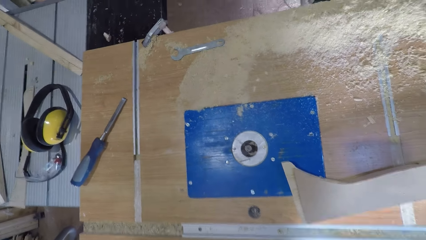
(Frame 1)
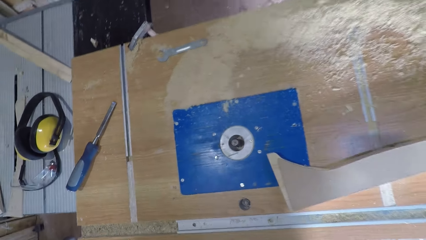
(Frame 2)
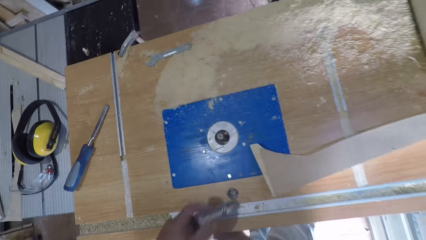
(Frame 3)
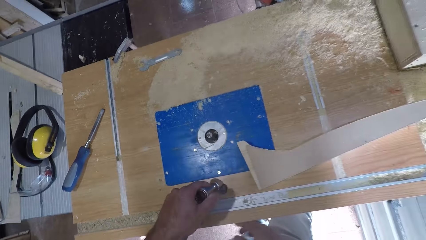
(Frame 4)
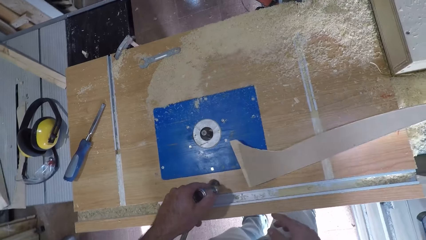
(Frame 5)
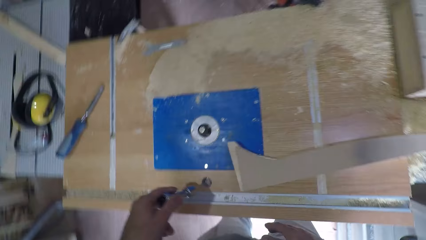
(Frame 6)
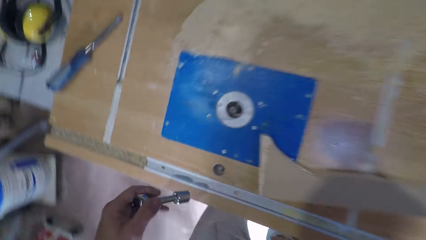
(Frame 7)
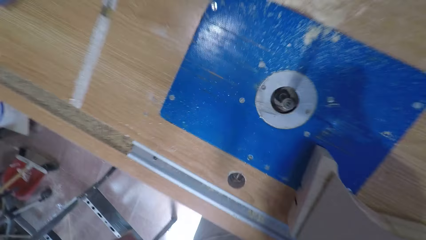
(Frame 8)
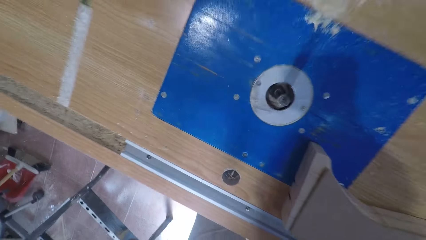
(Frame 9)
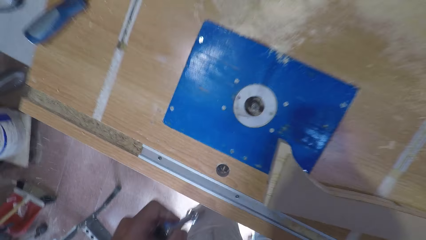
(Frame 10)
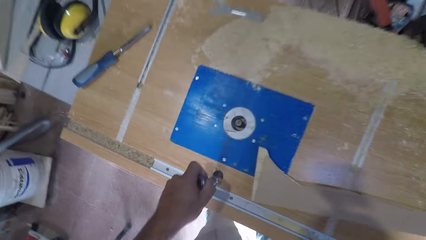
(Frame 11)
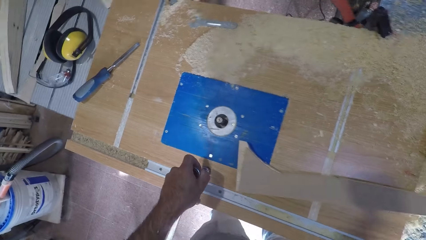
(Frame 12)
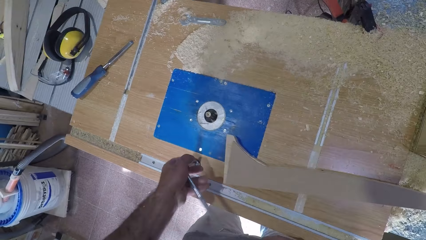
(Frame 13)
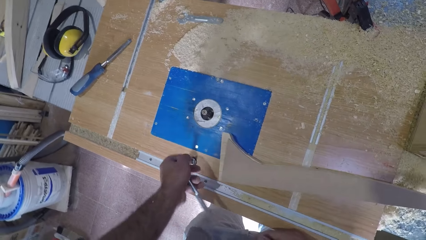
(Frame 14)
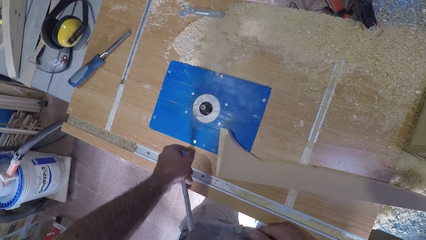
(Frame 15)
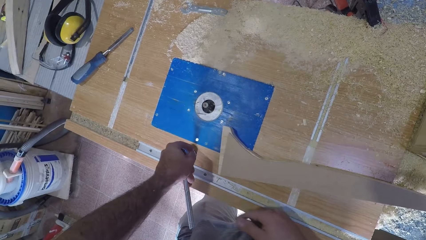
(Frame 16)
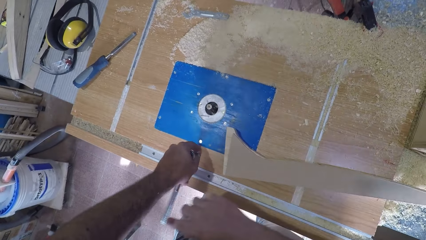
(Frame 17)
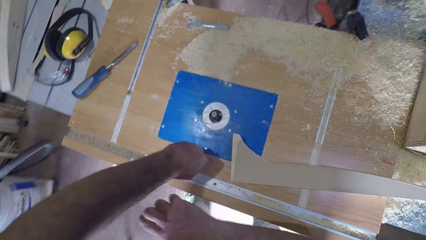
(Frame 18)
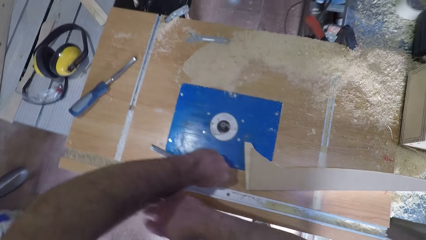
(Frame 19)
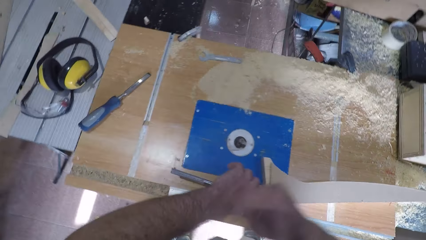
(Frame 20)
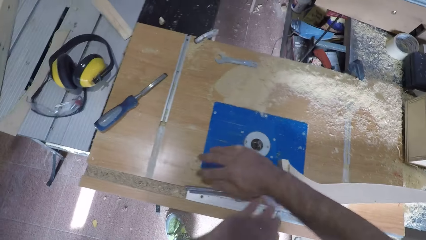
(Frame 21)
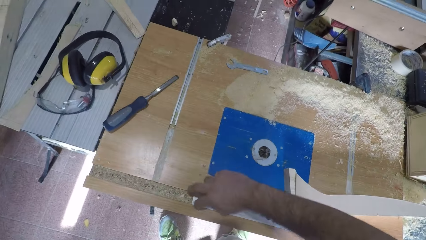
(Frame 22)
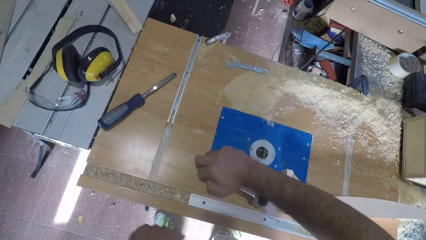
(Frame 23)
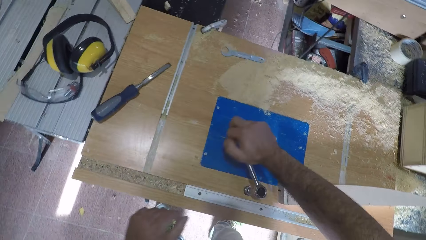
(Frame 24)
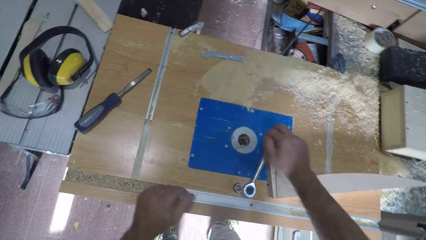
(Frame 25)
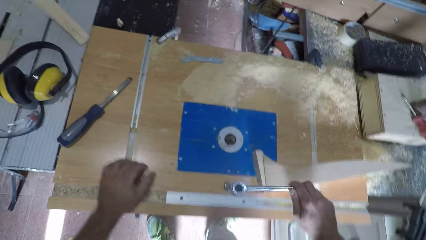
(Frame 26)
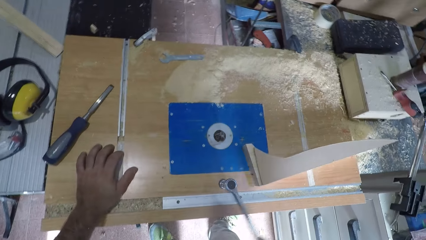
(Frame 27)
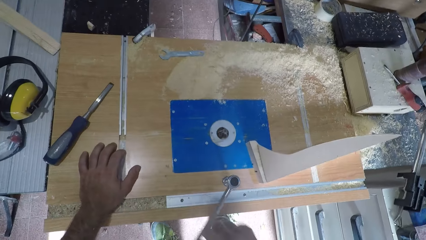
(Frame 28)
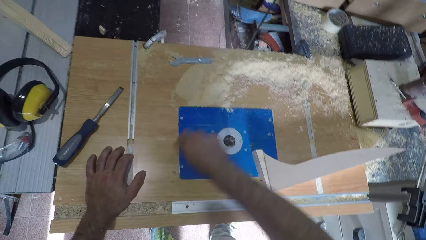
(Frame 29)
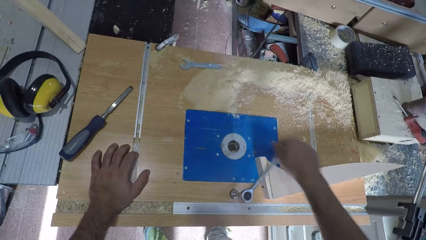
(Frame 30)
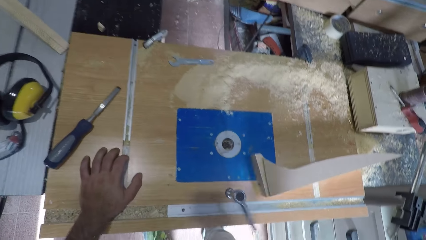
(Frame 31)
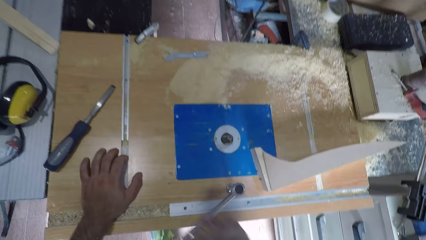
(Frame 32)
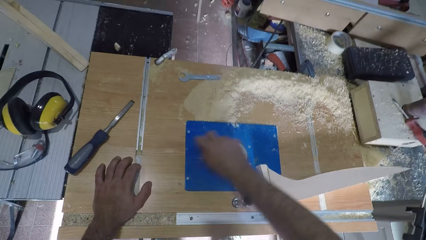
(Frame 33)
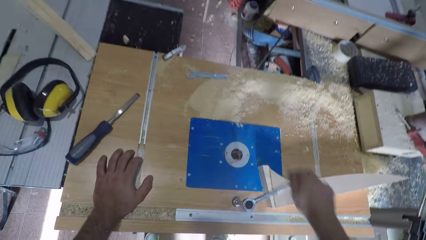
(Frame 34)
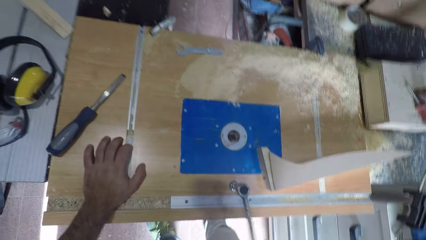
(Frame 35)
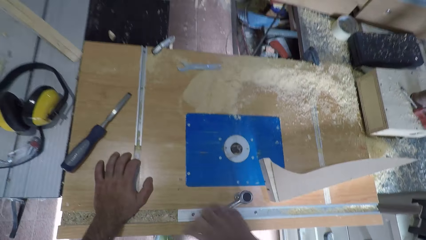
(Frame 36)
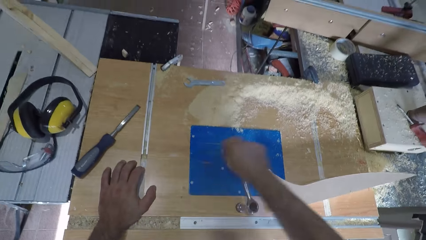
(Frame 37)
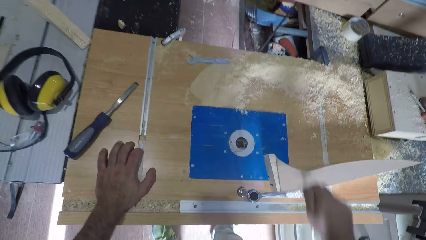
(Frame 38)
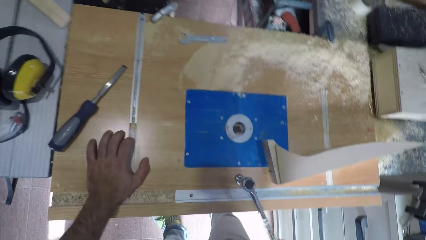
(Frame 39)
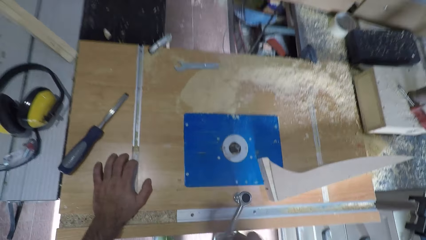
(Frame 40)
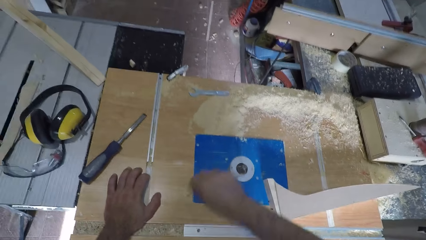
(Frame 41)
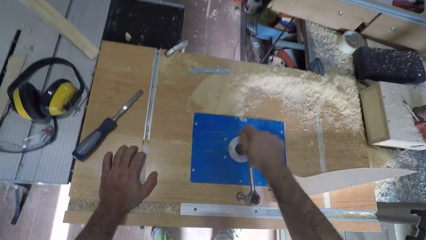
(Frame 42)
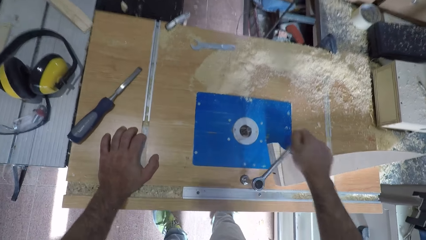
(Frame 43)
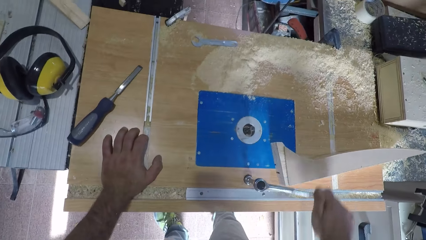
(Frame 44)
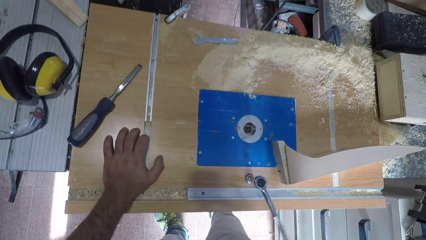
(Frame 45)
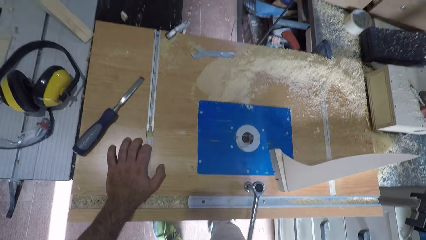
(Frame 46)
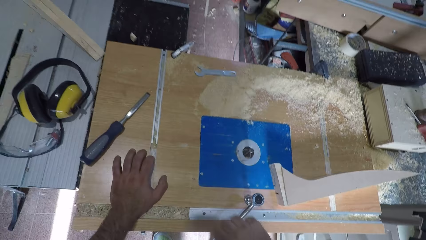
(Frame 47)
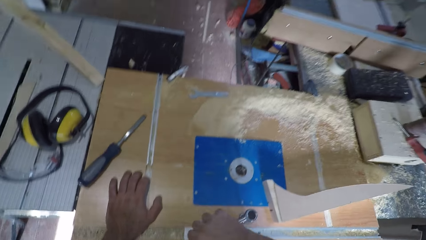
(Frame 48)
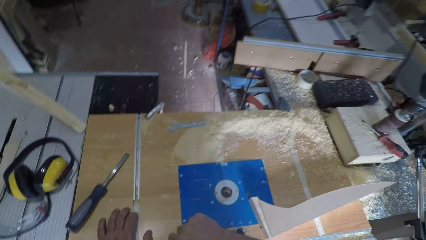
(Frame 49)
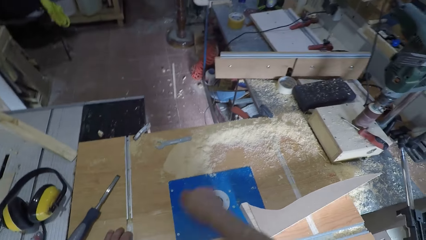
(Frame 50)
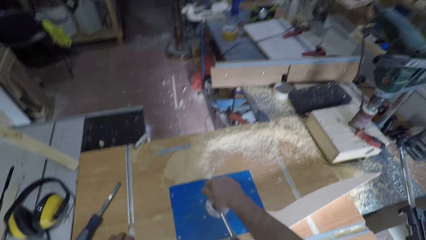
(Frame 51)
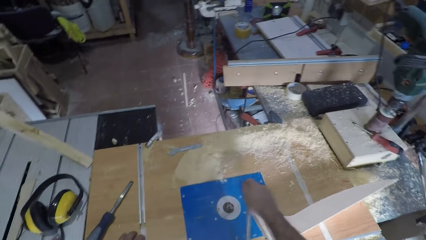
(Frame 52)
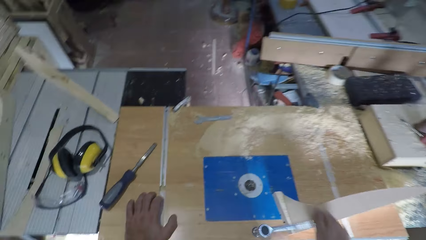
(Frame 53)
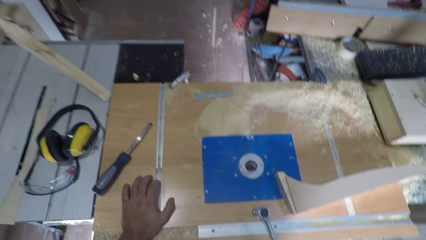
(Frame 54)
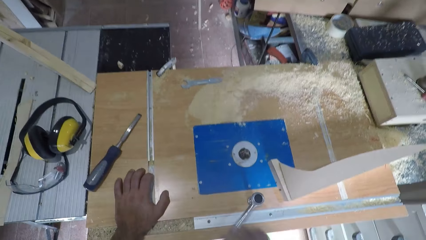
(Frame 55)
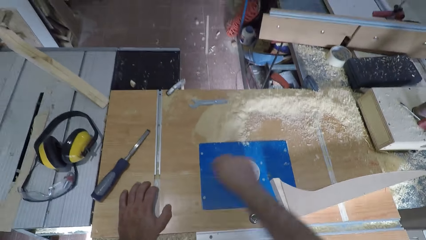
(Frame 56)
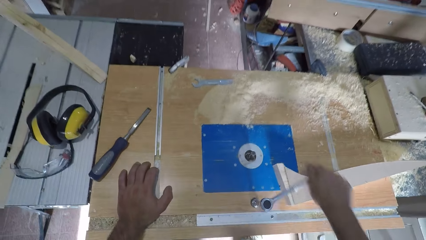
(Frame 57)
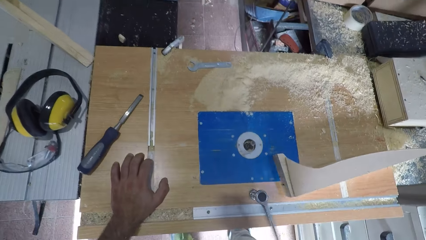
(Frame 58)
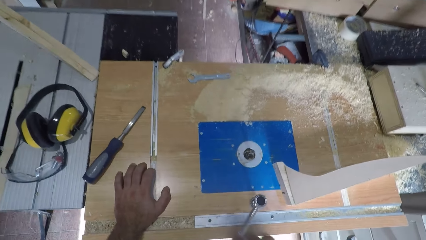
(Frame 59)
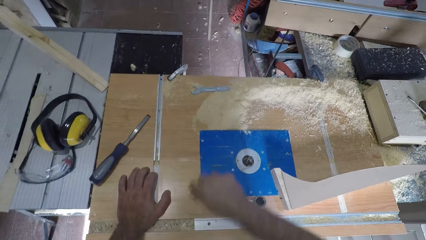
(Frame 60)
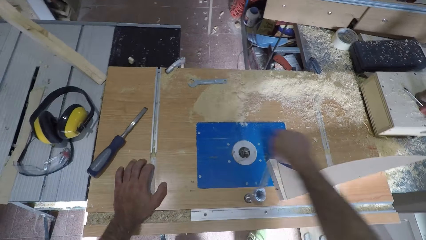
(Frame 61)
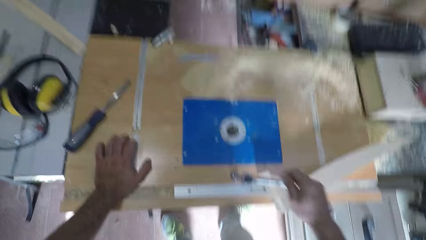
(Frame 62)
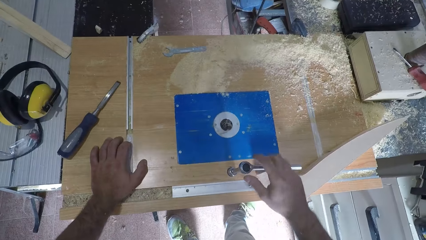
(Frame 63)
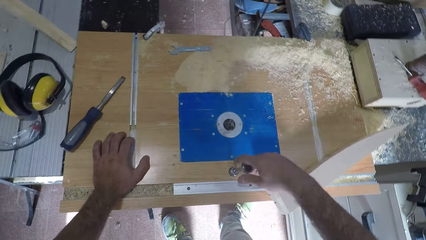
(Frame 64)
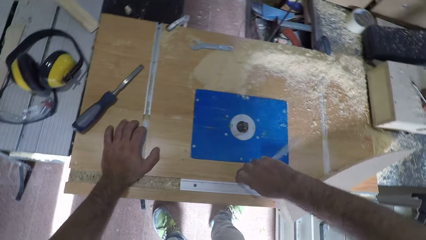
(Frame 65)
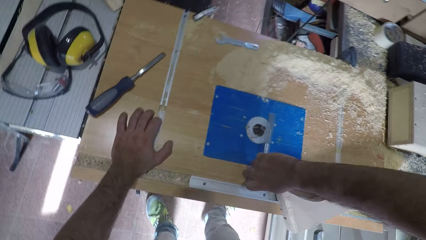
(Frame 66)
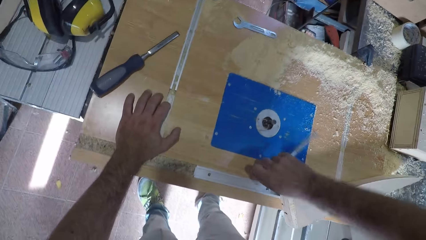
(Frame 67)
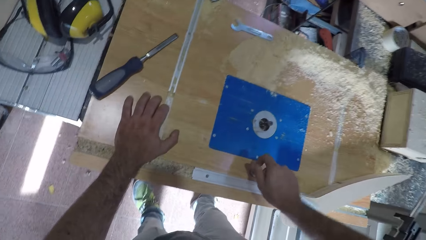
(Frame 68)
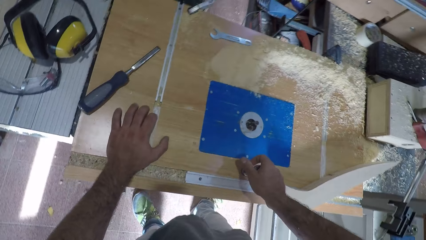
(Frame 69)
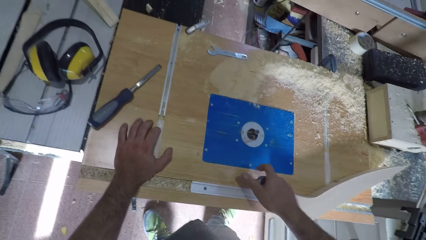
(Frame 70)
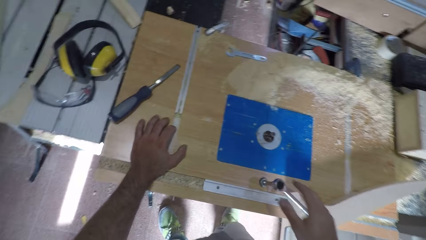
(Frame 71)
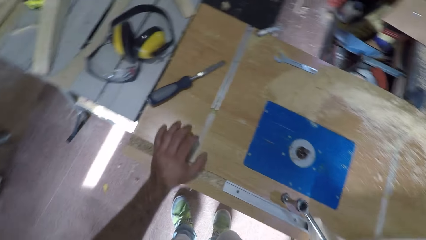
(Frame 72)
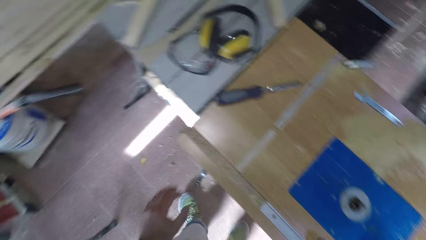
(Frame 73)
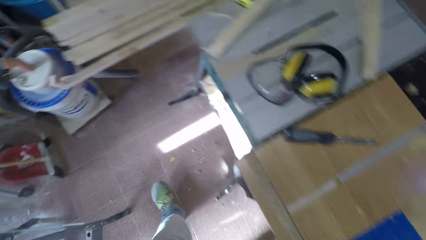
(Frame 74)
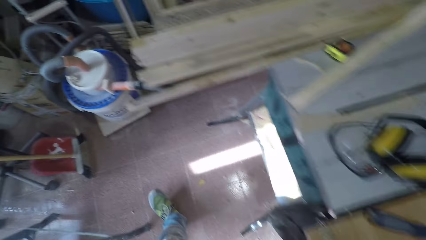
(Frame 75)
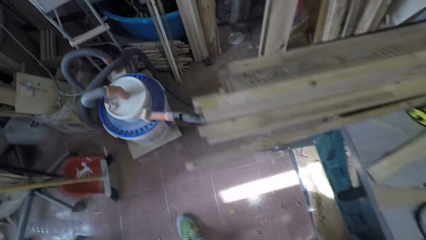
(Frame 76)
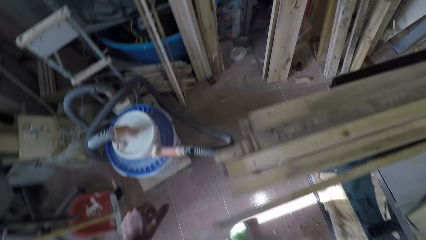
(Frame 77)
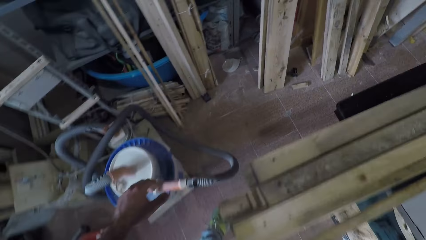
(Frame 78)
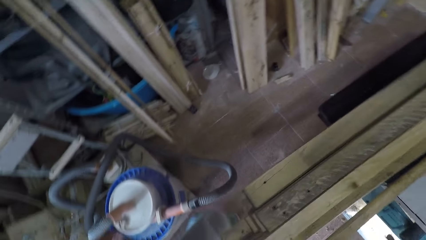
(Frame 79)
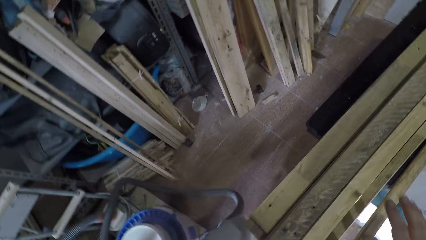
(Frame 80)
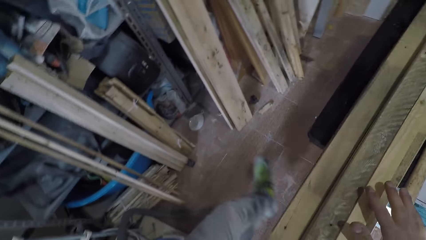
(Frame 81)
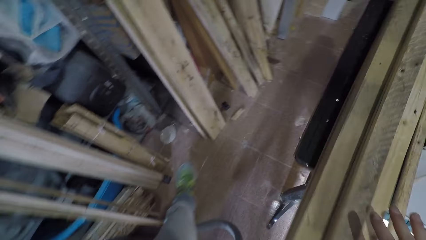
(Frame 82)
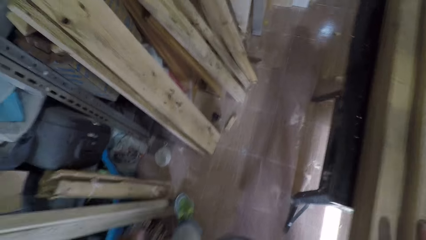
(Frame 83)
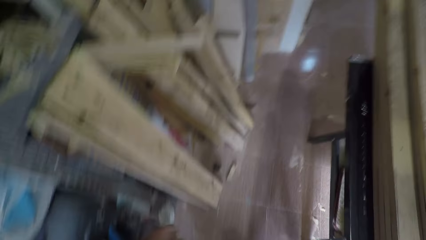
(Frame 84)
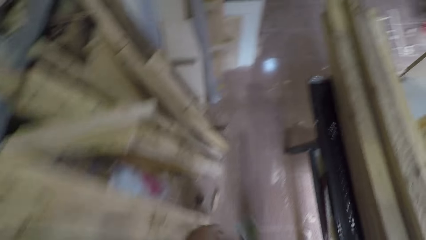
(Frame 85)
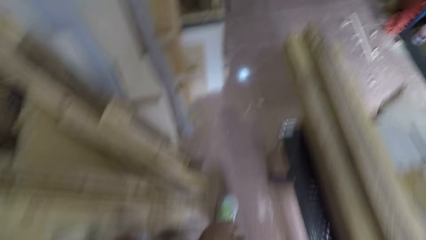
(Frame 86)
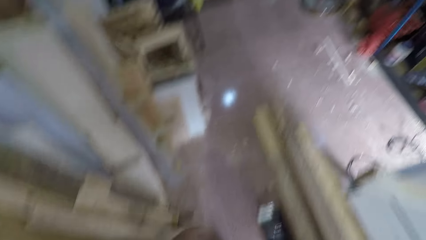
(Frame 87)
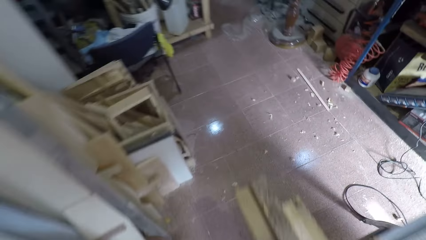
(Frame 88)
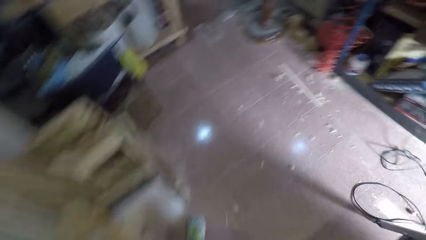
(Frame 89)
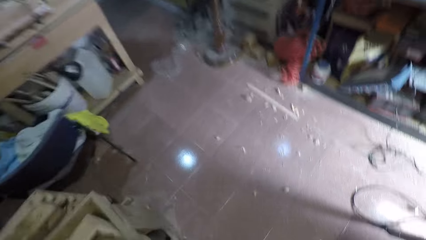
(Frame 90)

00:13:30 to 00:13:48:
The camera wearer holds the L spanner. They blow in the hole. They insert the L spanner. They fasten the nut in the router table. They walk around the workshop.
